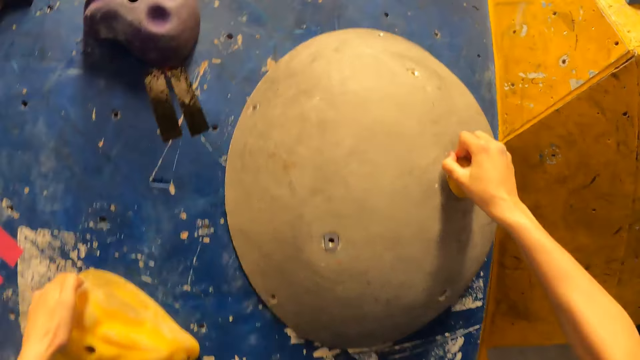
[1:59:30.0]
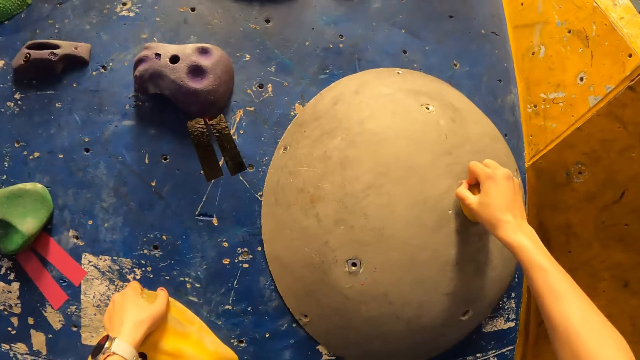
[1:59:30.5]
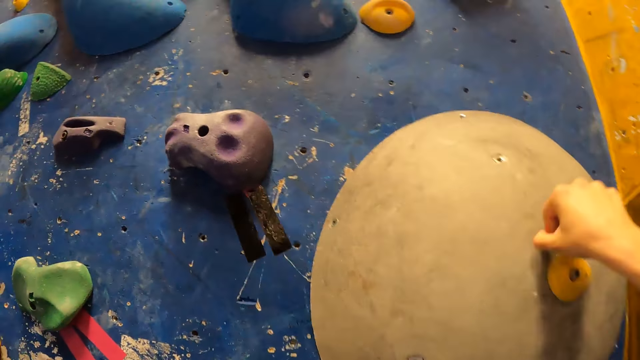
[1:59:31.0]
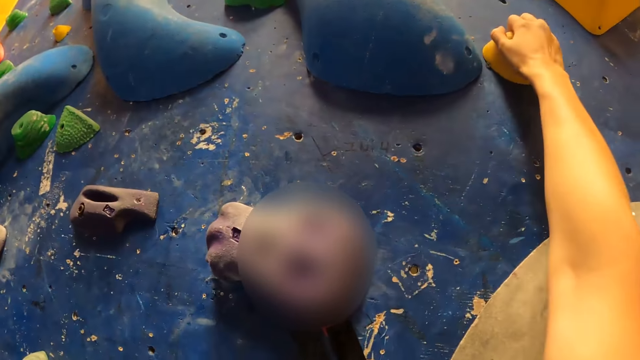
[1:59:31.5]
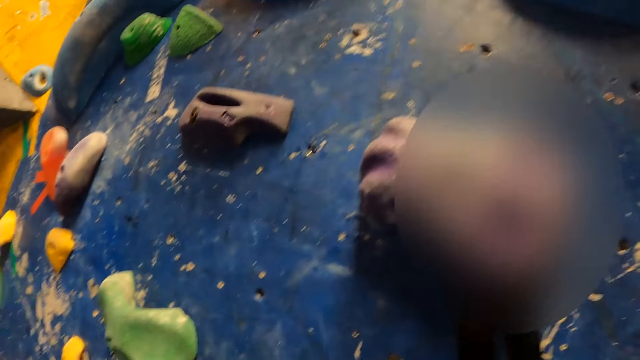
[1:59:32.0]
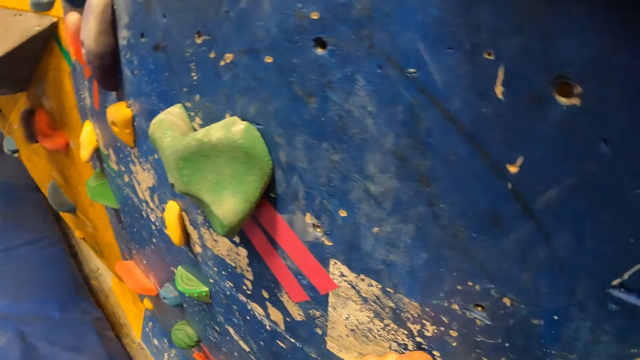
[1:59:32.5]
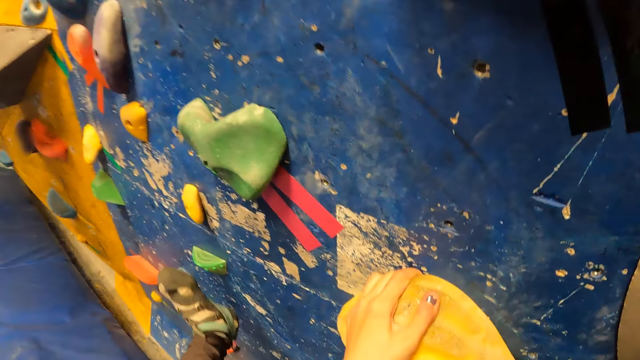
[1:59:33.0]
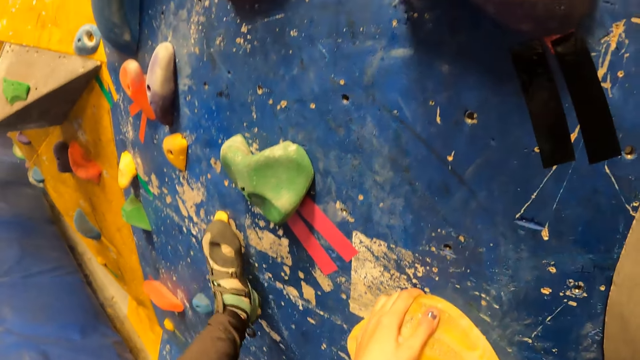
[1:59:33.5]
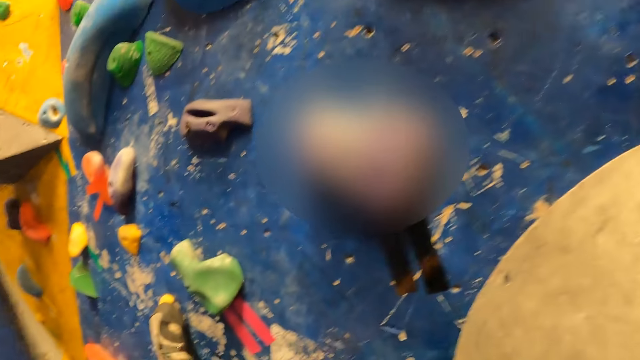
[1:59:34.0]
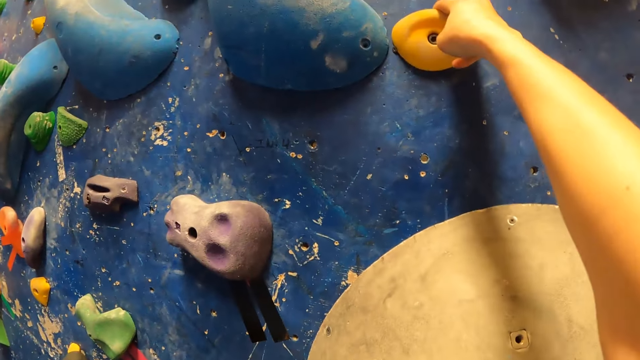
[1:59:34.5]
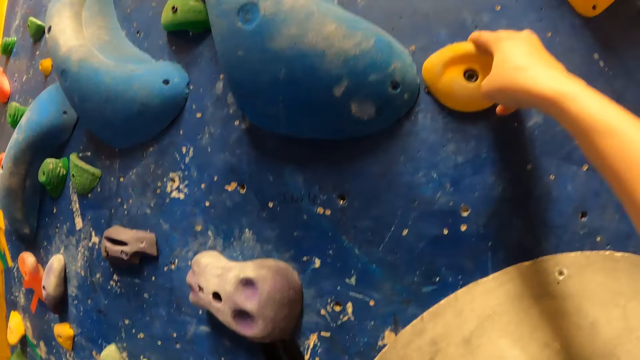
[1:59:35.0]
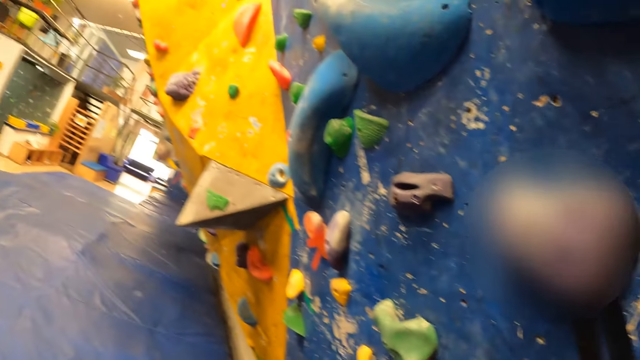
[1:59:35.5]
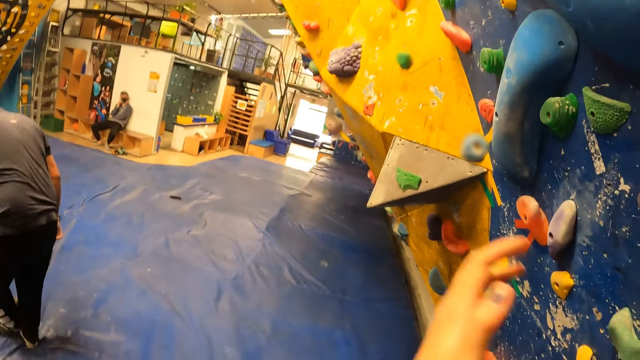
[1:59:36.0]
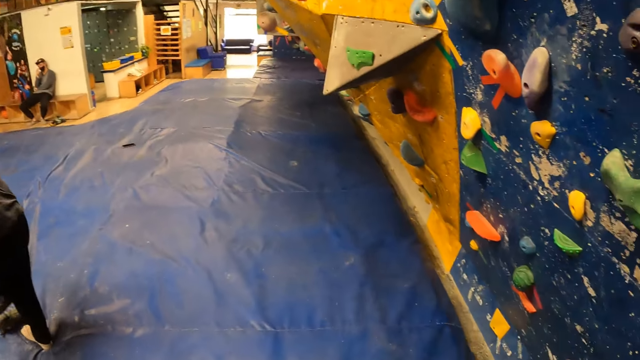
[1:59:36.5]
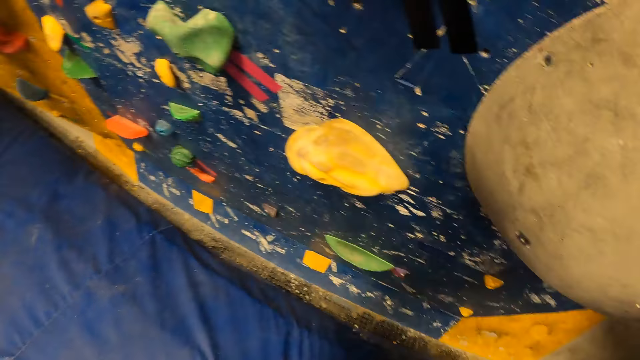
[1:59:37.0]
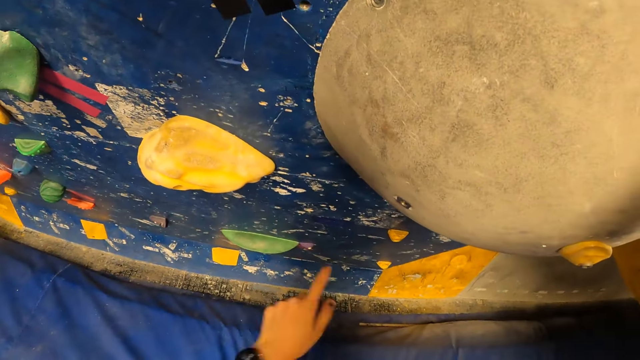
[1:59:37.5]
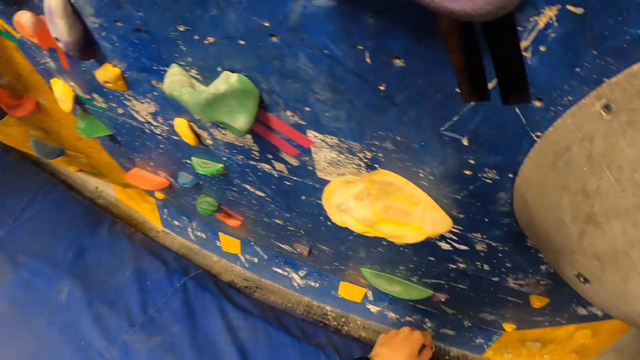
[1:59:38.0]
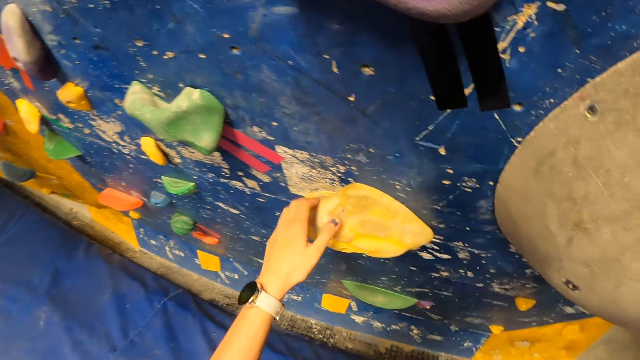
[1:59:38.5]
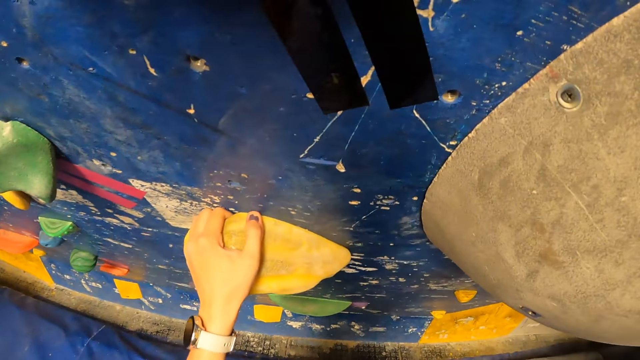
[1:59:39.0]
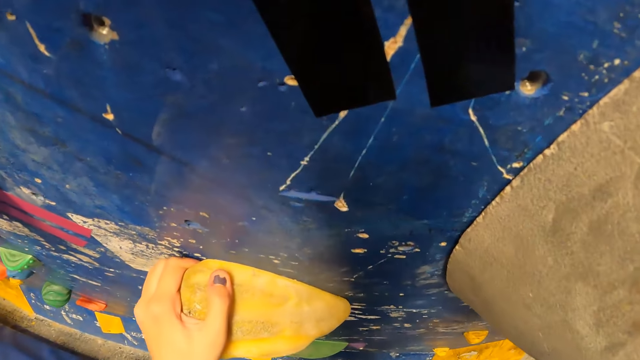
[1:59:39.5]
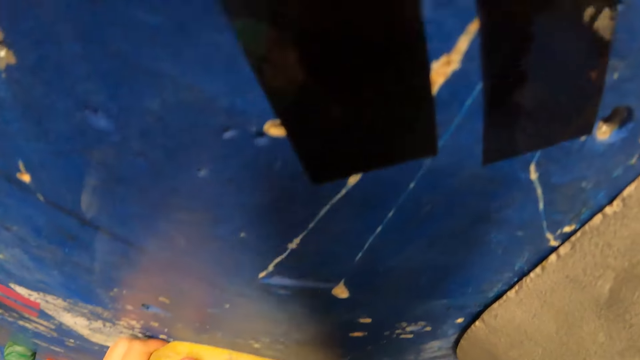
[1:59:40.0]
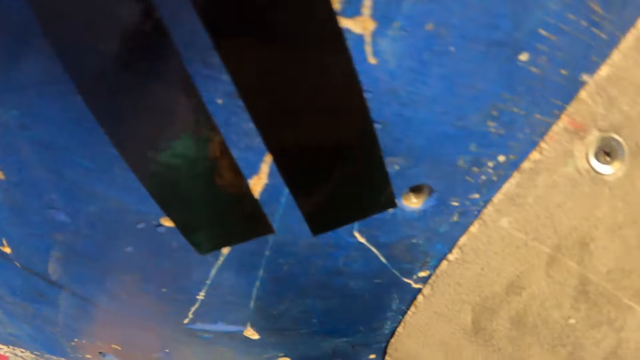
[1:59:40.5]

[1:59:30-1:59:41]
The camera wearer climbs the wall. They climb the wall again.

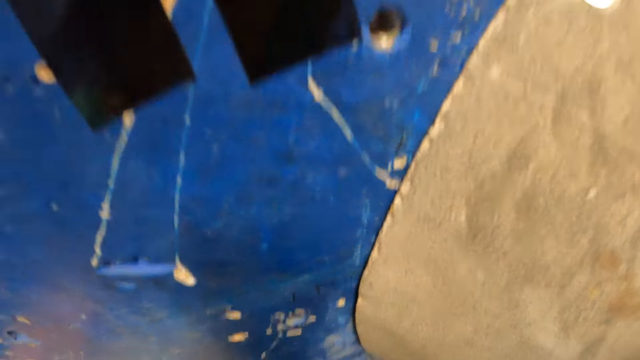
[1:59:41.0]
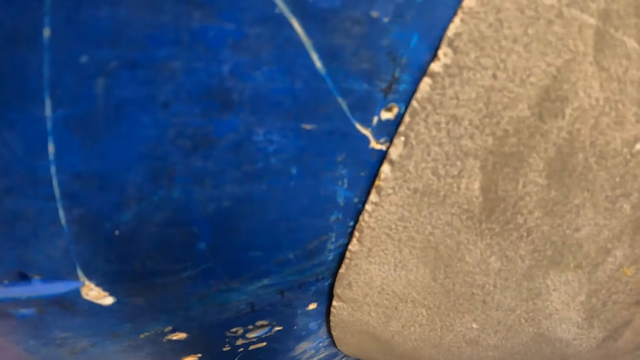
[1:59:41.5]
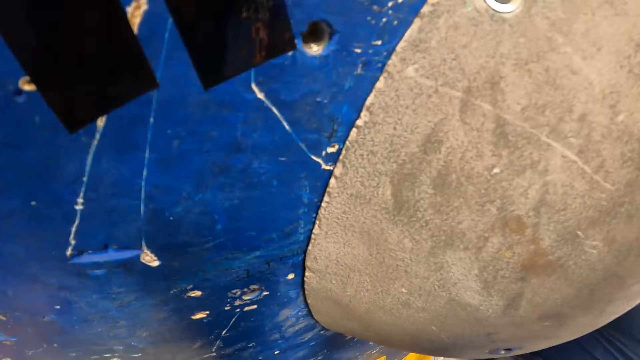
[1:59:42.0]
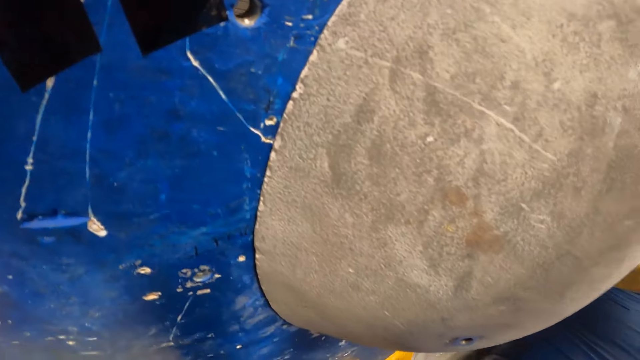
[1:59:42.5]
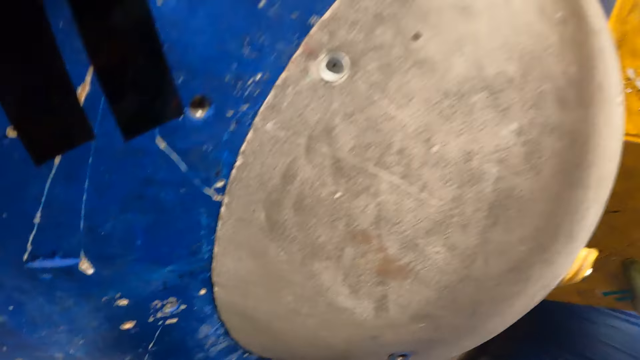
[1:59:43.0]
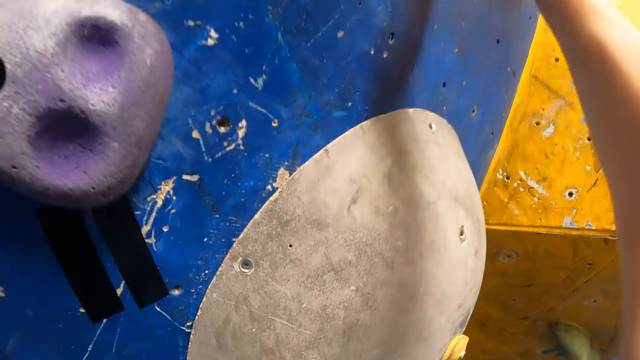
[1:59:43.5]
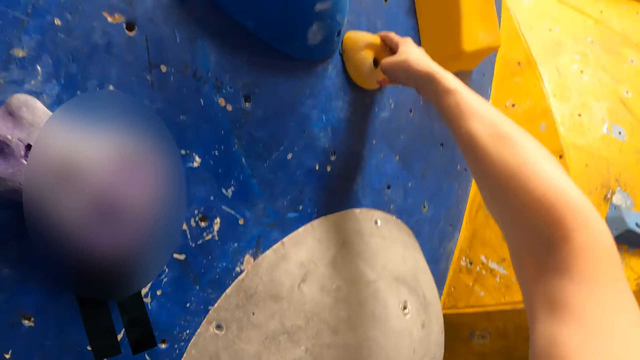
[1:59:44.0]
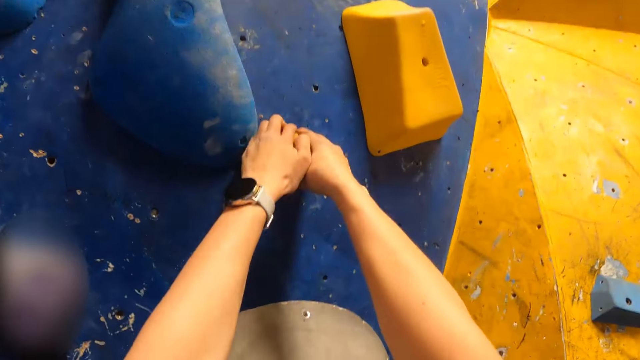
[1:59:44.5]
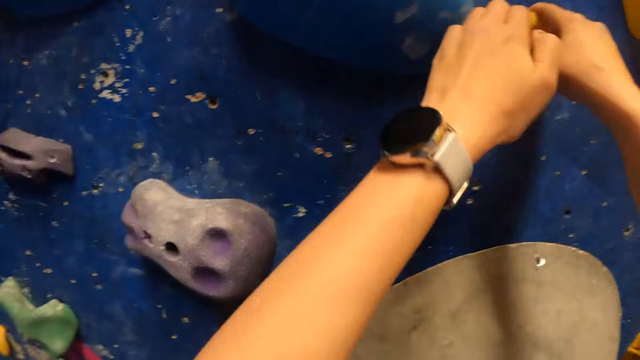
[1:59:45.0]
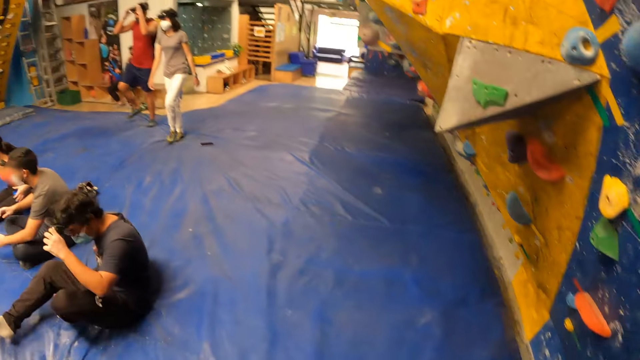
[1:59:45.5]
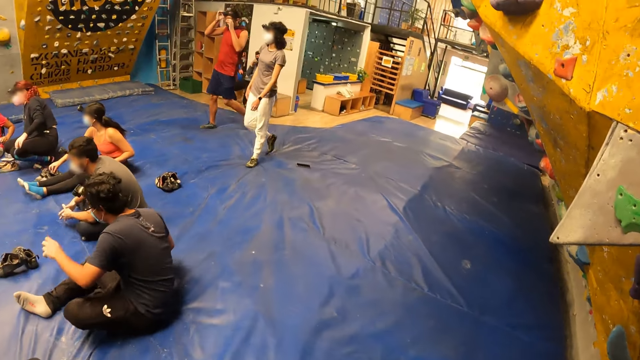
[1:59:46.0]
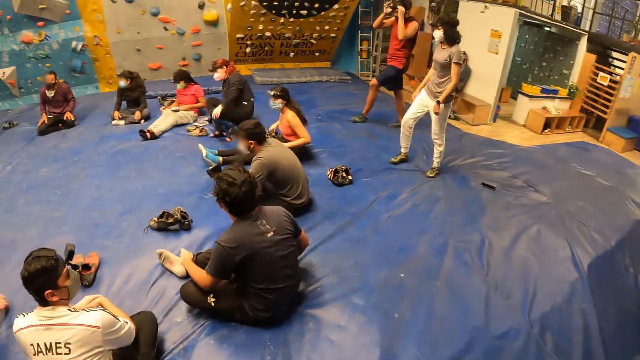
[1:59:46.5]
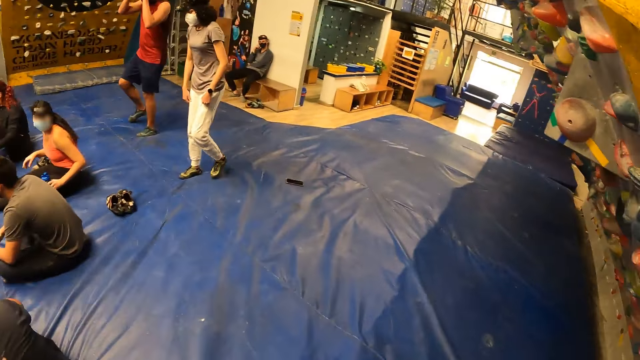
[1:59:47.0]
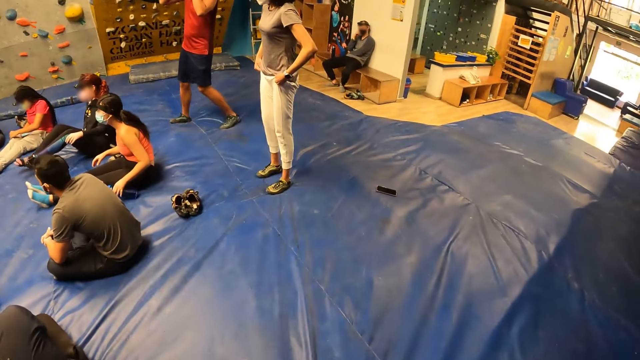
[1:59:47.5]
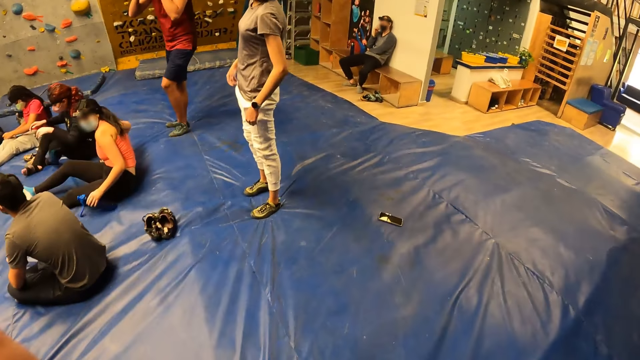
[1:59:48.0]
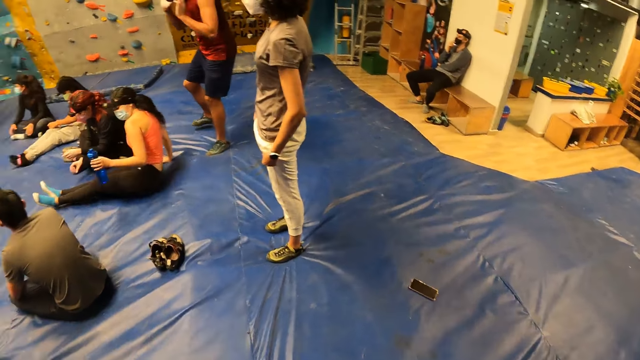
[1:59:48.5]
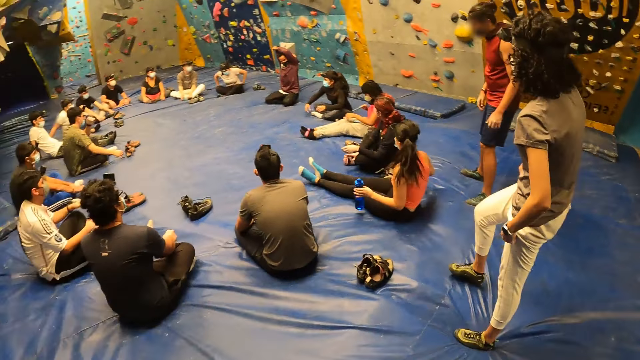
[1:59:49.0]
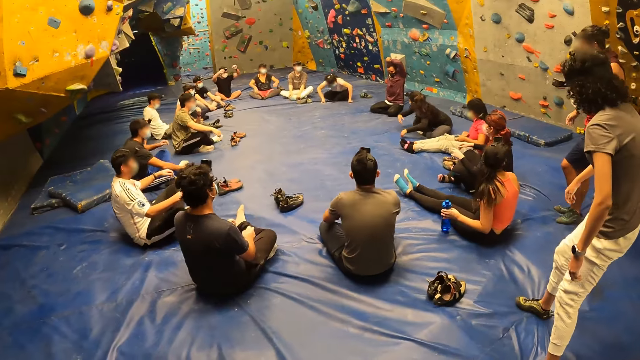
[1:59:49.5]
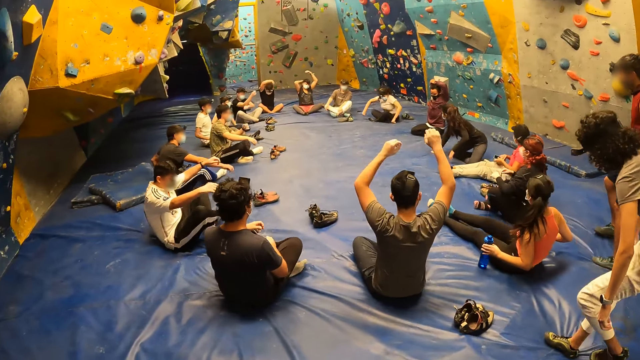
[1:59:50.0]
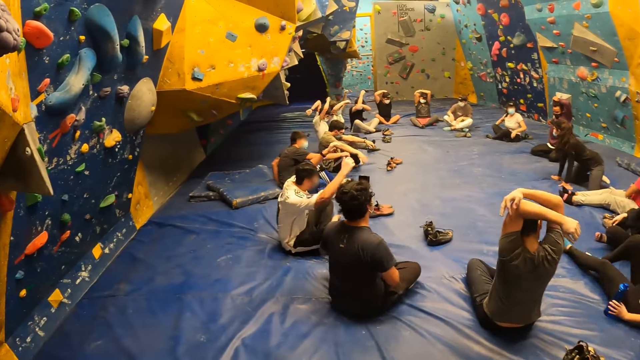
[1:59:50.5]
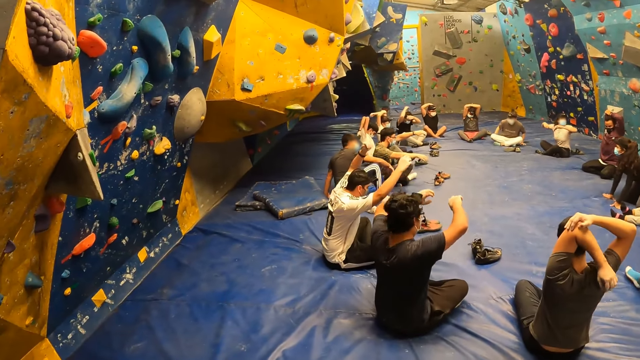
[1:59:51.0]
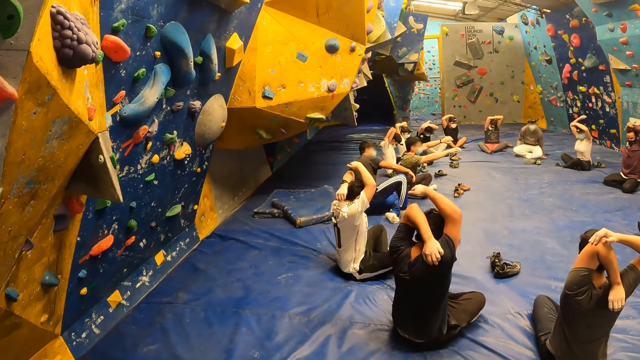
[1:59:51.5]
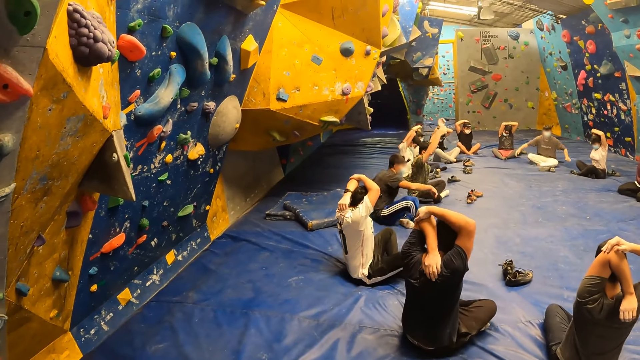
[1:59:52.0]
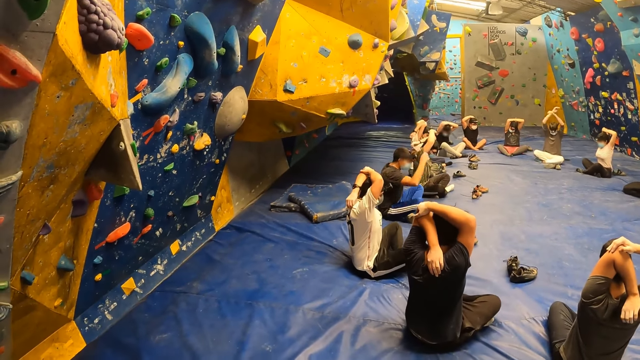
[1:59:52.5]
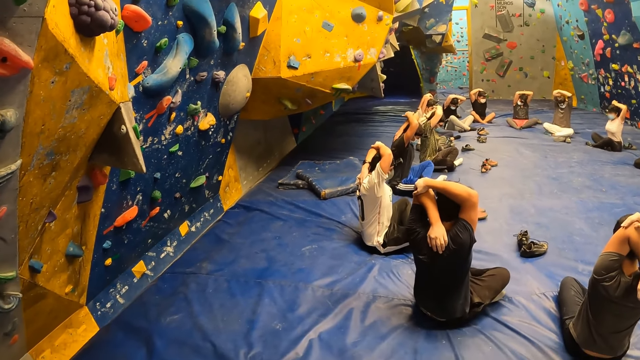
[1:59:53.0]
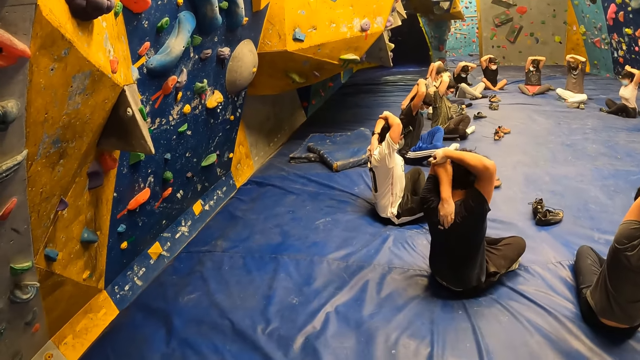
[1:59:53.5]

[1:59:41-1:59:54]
The camera wearer steps down from the stone wall. They walk away from the stone wall. They walk around. They walk around again.
